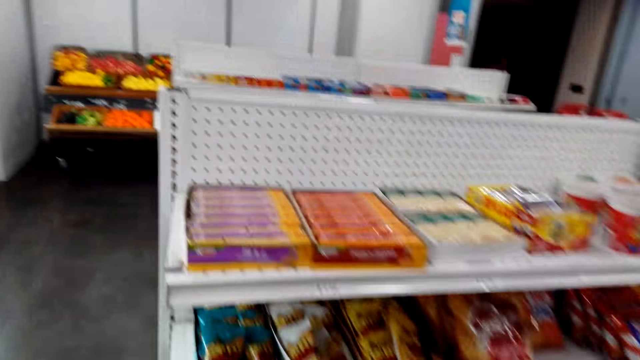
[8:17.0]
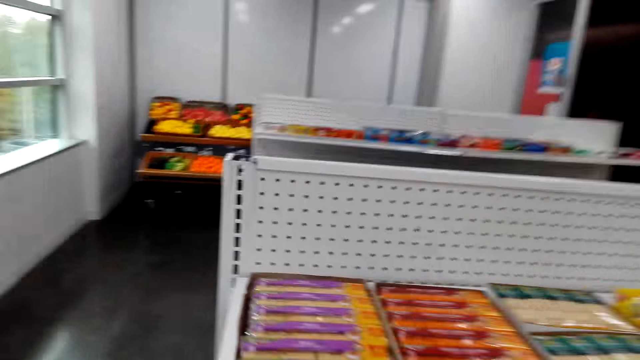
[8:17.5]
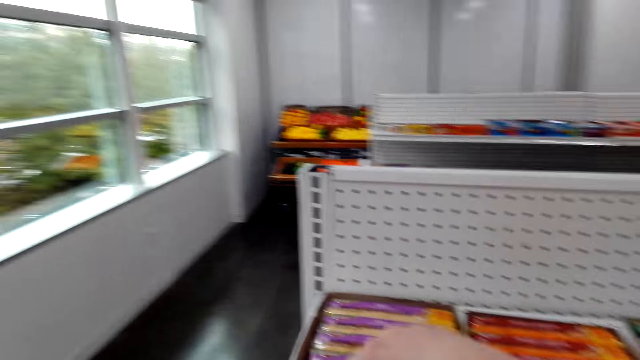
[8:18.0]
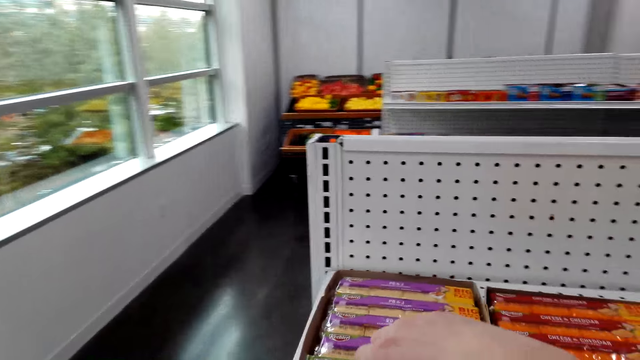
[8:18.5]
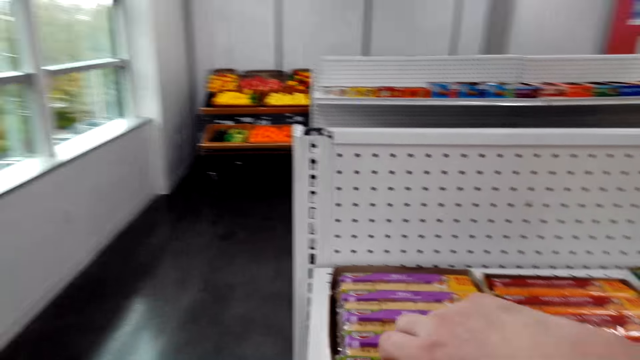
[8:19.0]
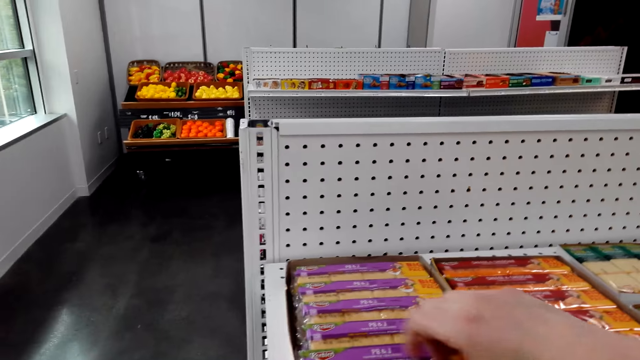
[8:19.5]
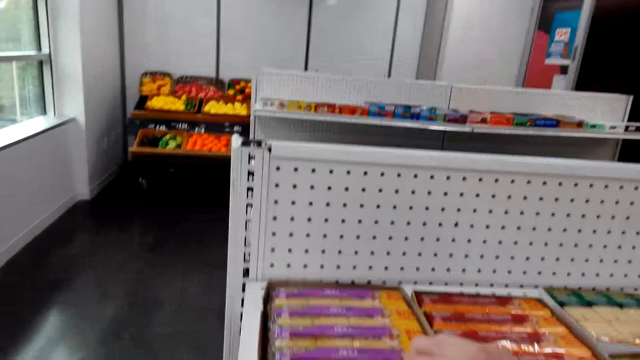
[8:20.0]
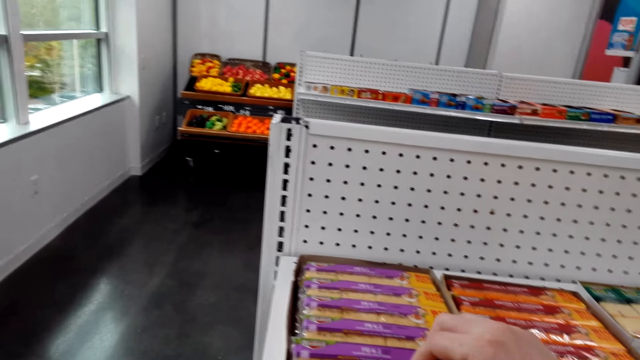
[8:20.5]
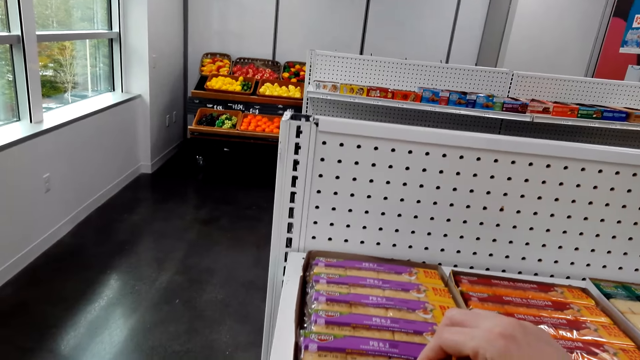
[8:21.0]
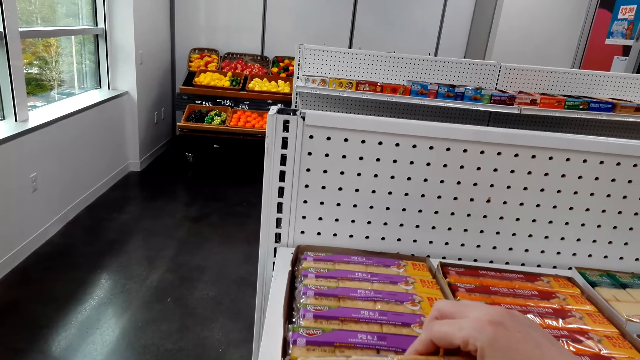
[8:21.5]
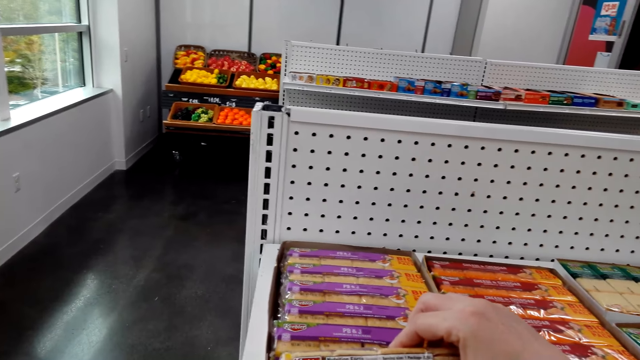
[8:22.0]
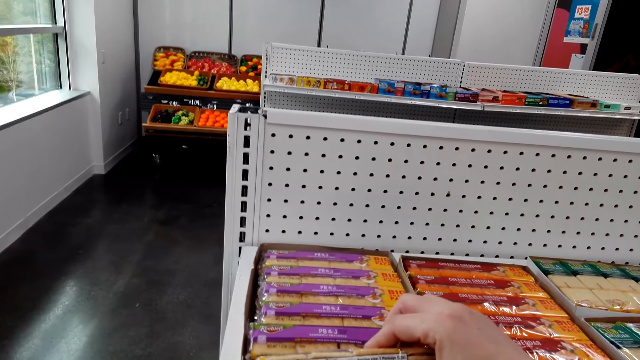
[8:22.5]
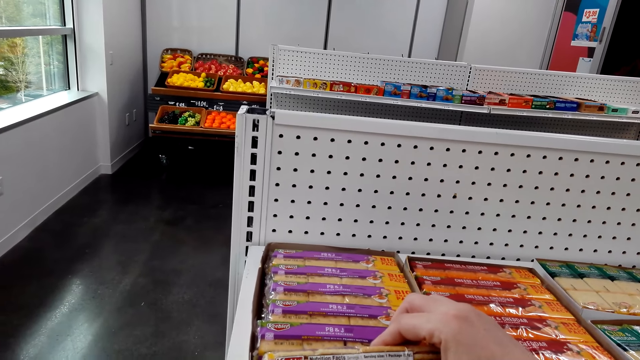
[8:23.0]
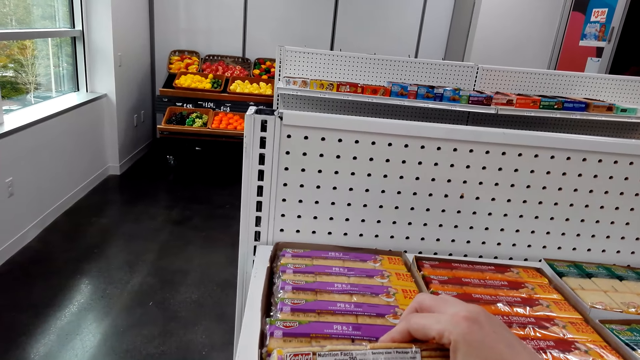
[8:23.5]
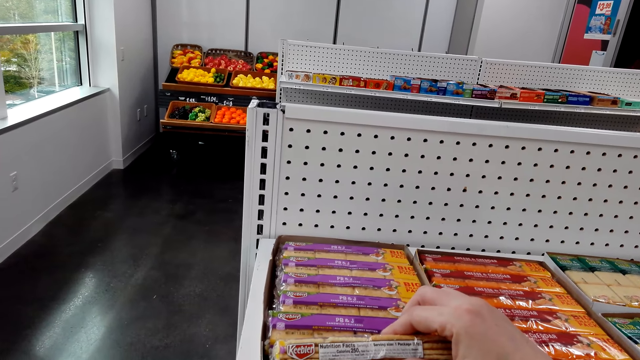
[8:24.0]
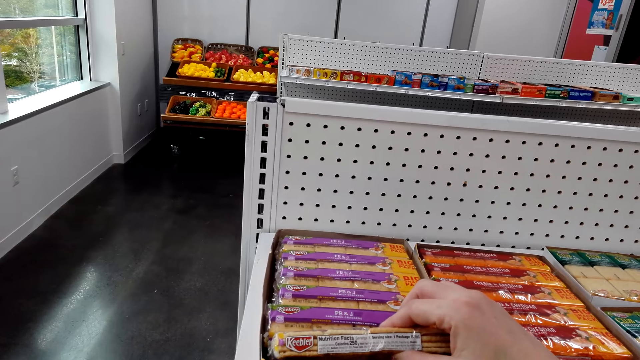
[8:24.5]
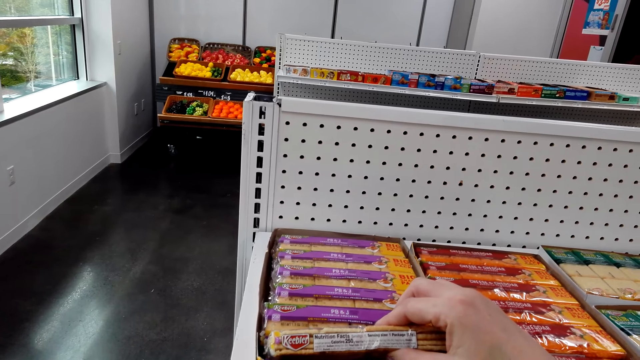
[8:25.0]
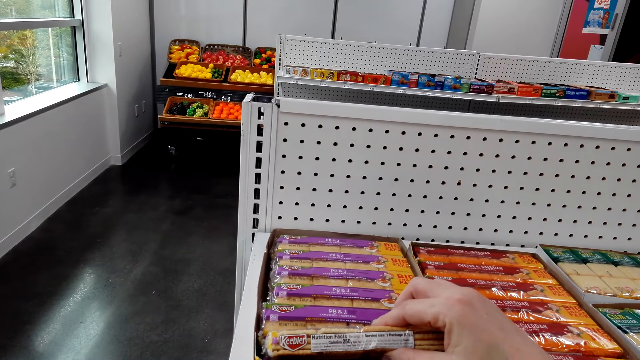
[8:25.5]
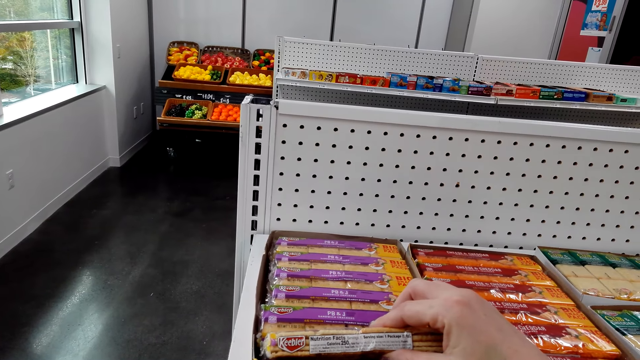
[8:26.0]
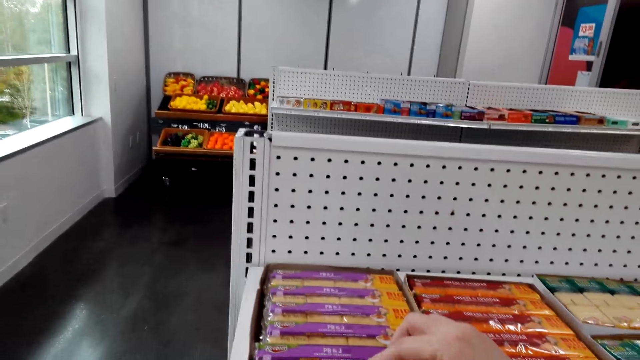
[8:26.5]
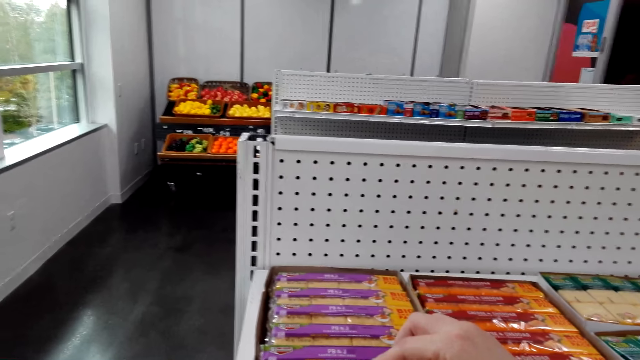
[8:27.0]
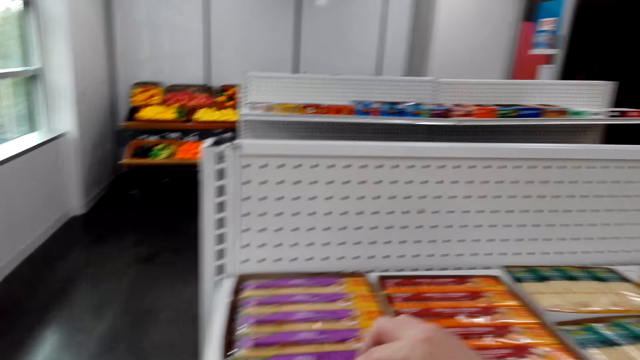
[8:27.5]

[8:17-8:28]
The camera wearer looks at biscuits. They pick up the biscuits on the shelf.

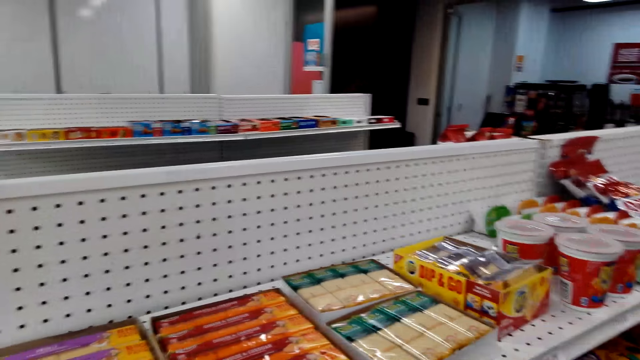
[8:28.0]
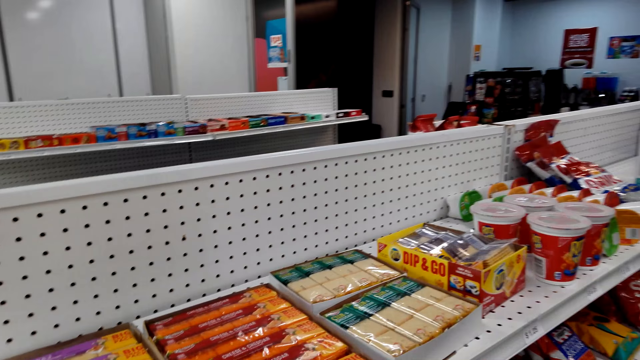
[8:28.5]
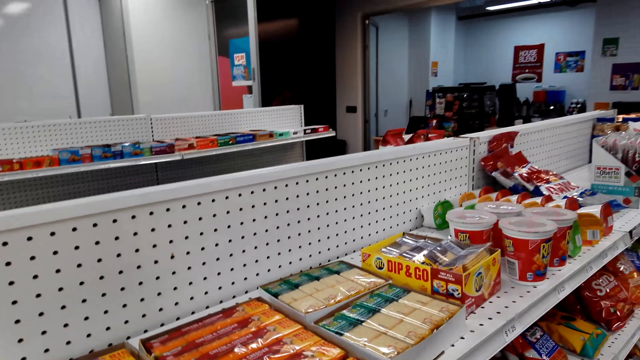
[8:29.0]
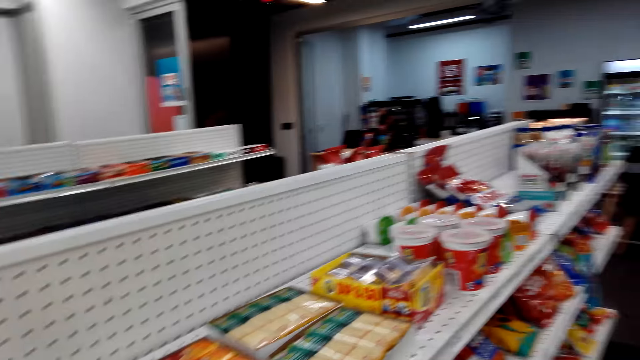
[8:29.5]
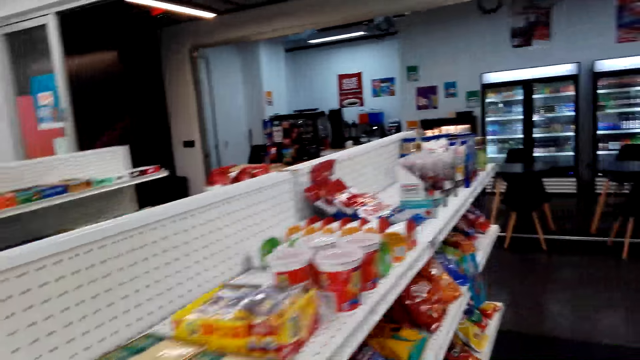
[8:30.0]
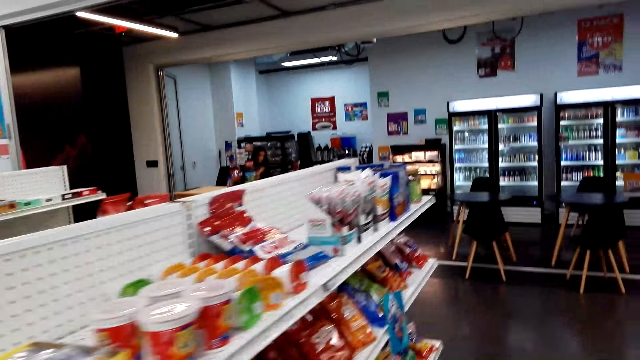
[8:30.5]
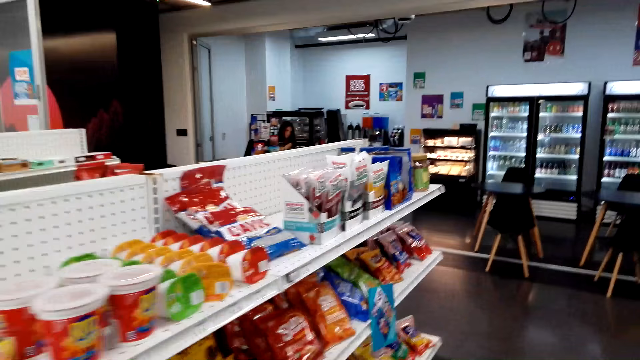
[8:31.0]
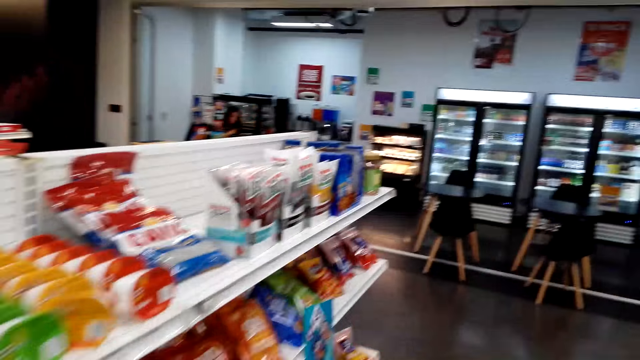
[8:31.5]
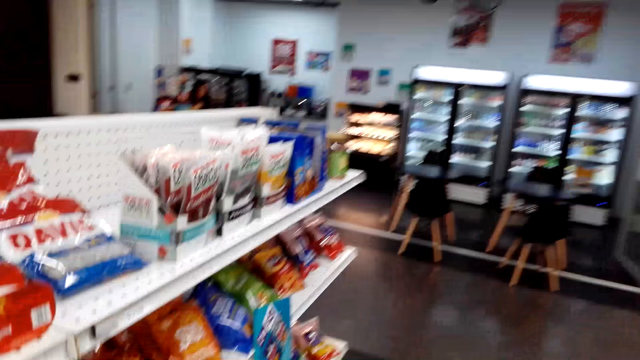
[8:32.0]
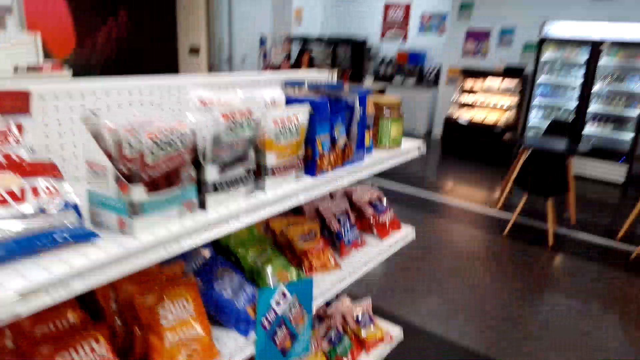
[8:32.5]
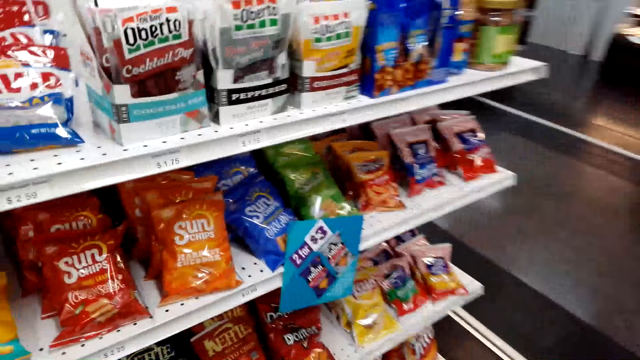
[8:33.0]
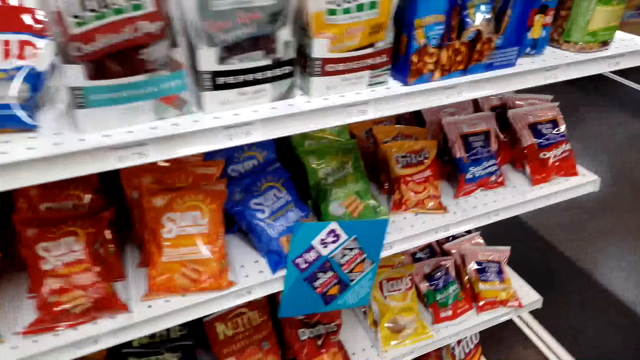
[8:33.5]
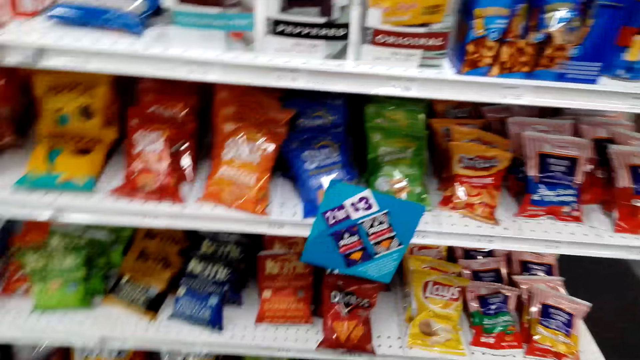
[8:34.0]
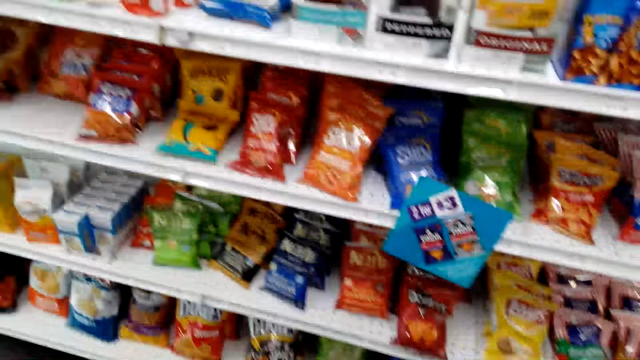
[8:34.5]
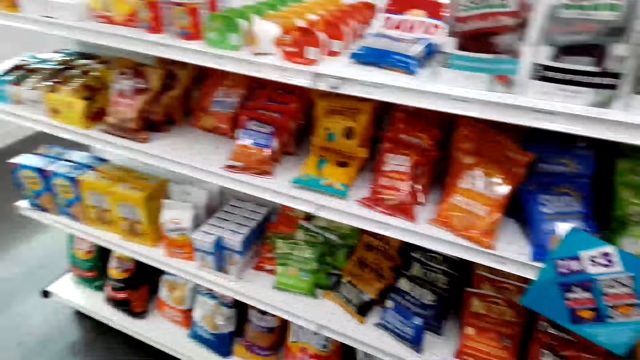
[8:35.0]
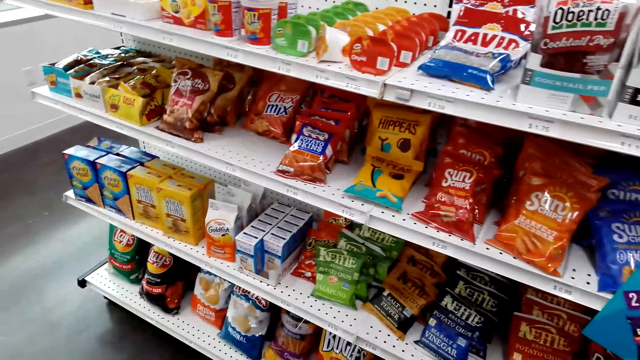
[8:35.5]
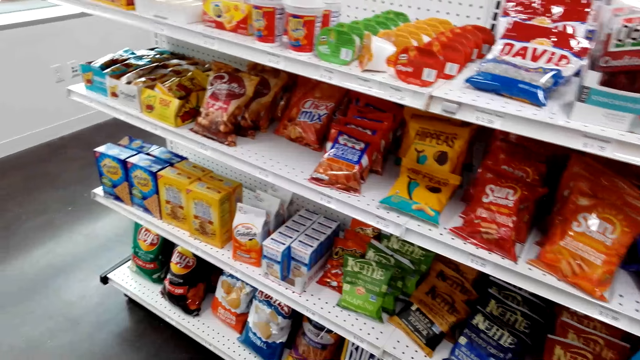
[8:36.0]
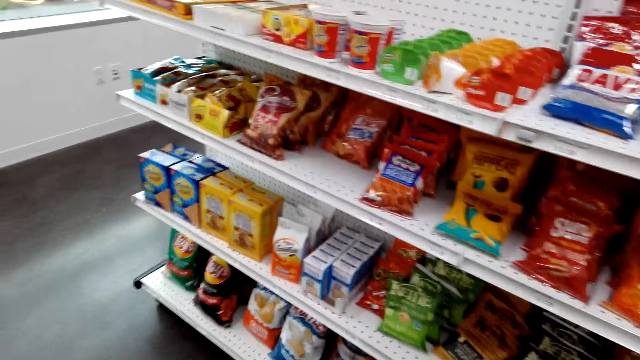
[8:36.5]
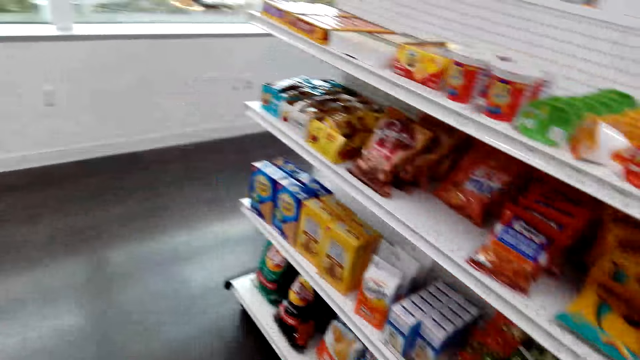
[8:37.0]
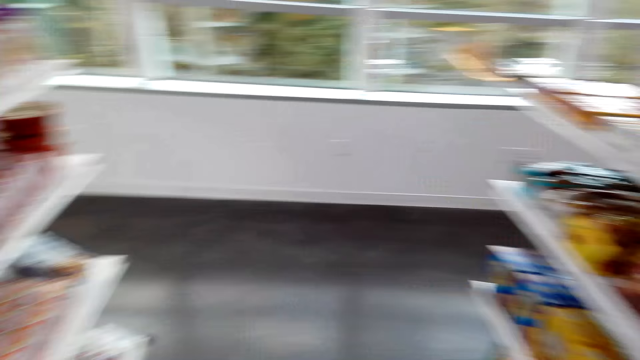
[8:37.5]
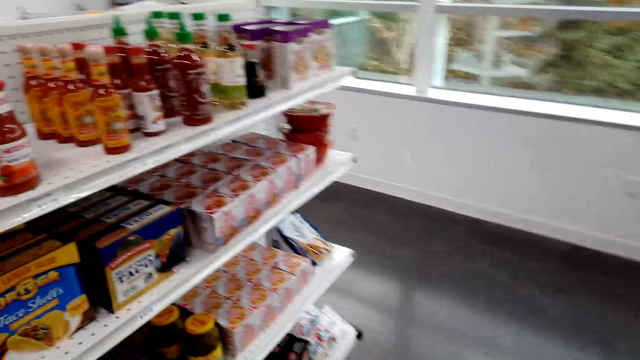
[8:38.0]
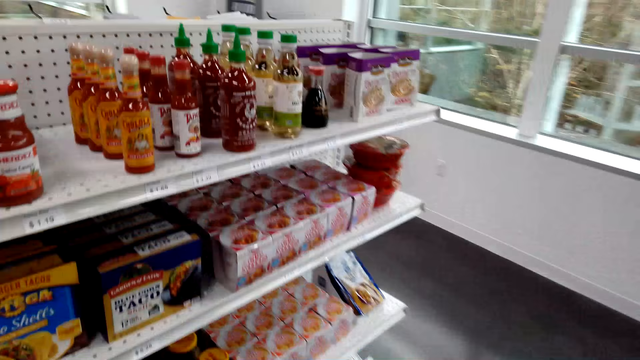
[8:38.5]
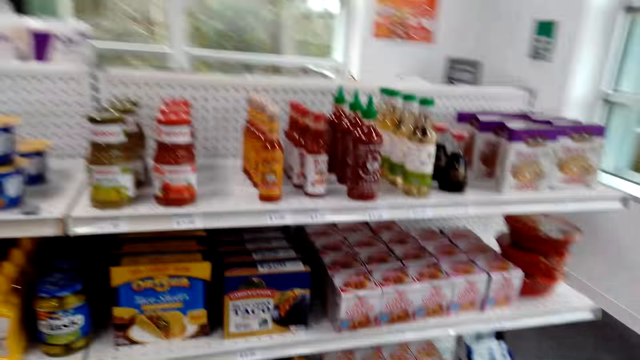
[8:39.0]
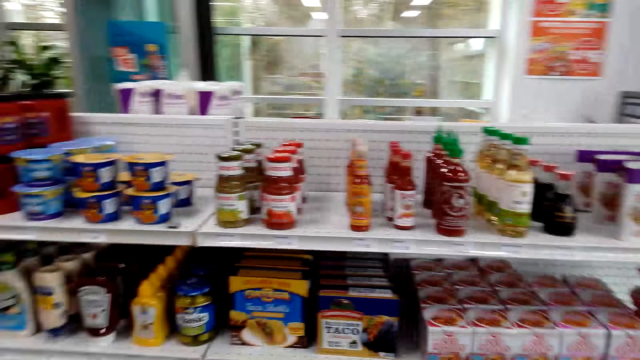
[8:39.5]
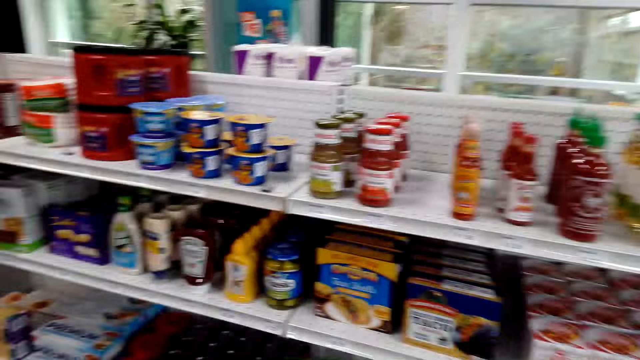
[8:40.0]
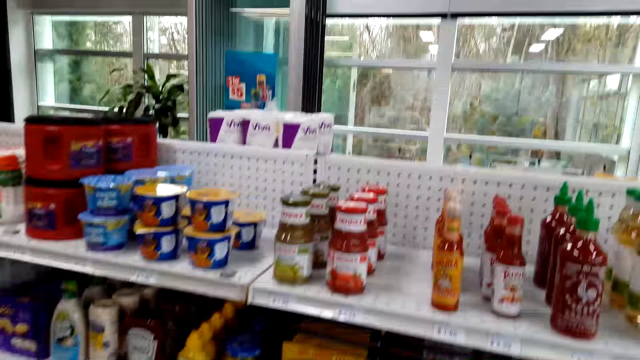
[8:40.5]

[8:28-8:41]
The camera wearer walks around the store. They look around.
